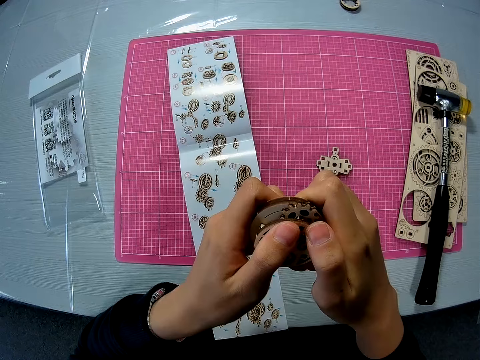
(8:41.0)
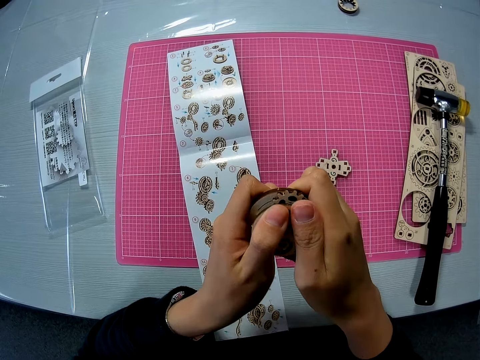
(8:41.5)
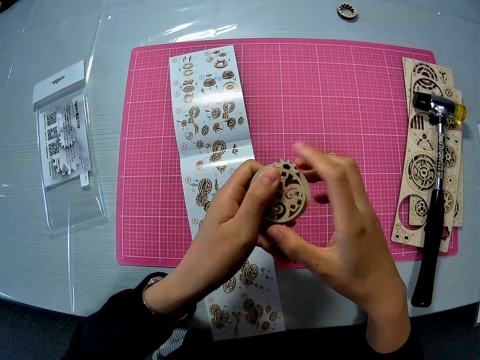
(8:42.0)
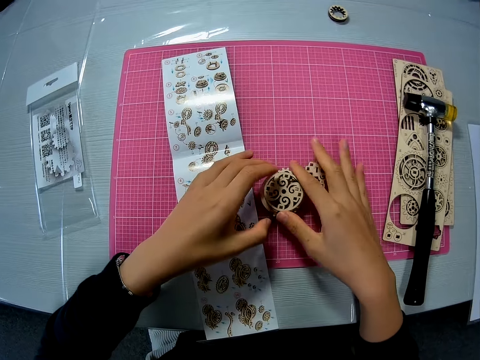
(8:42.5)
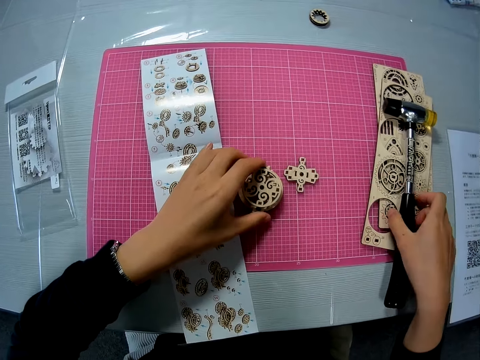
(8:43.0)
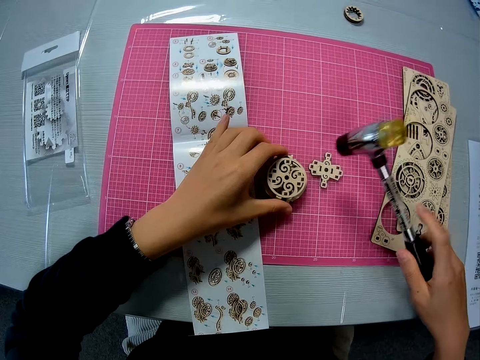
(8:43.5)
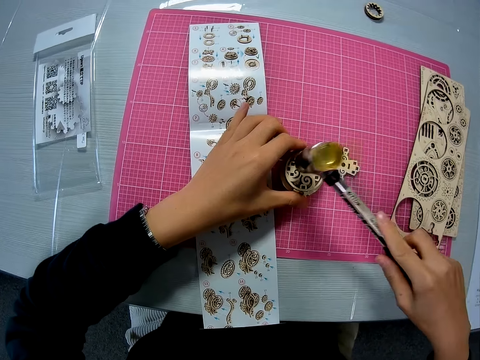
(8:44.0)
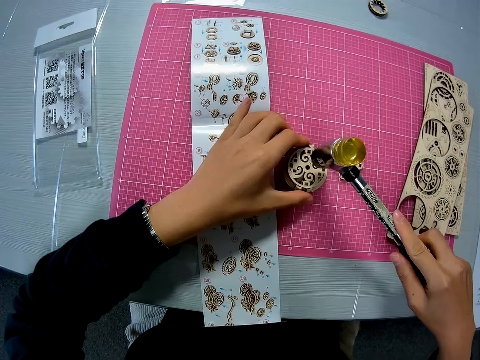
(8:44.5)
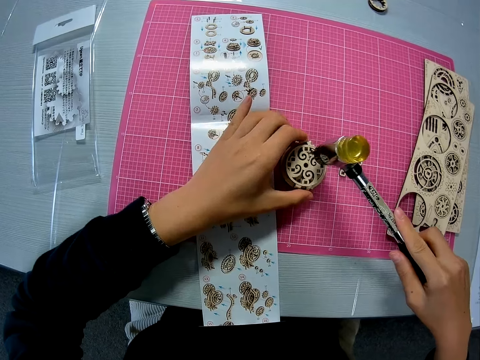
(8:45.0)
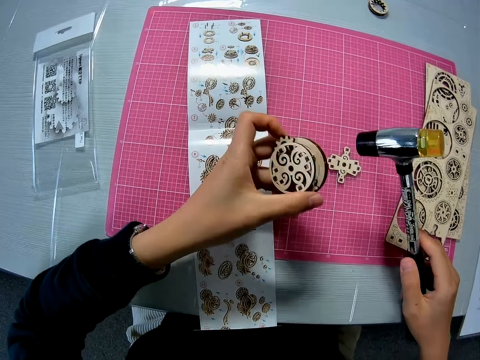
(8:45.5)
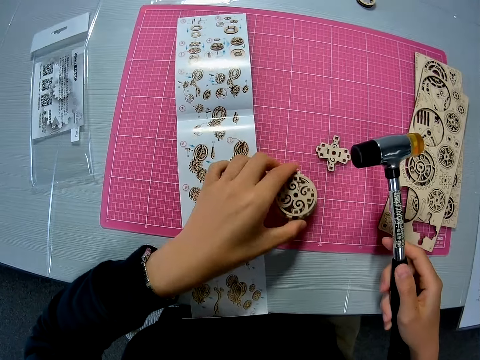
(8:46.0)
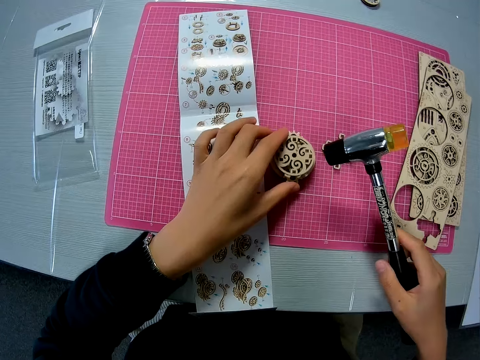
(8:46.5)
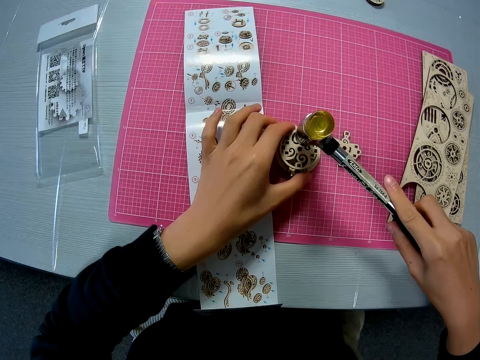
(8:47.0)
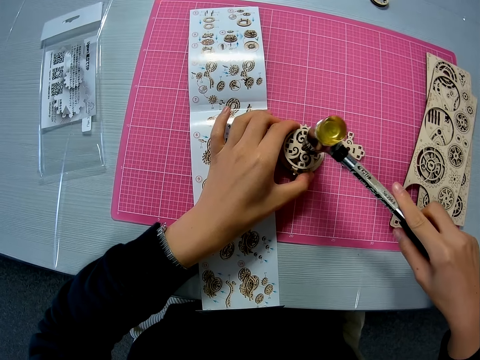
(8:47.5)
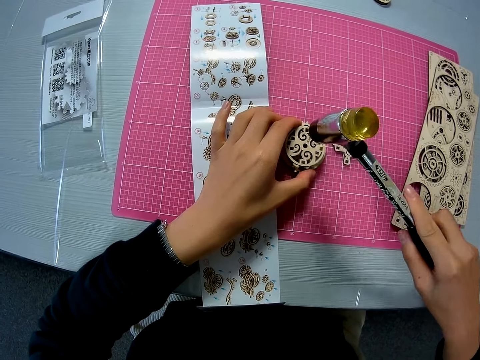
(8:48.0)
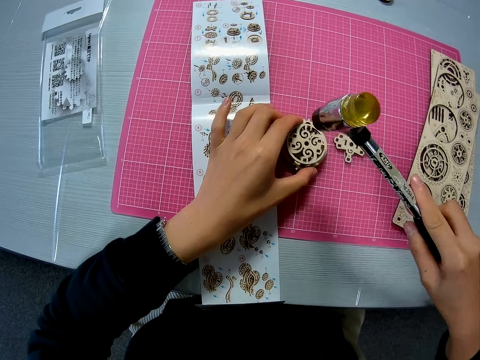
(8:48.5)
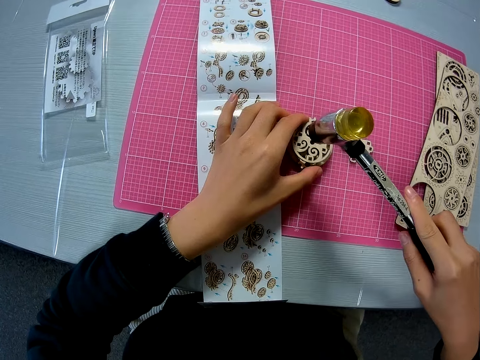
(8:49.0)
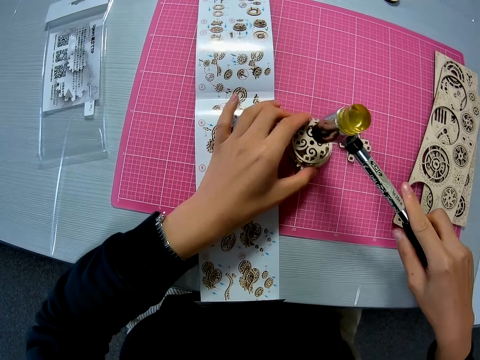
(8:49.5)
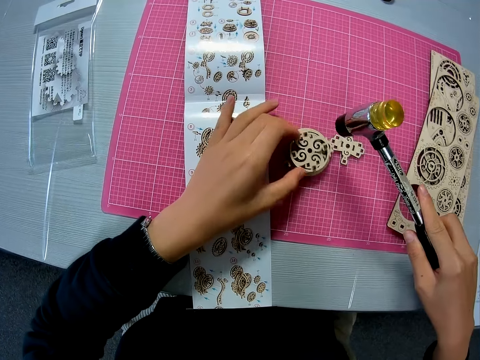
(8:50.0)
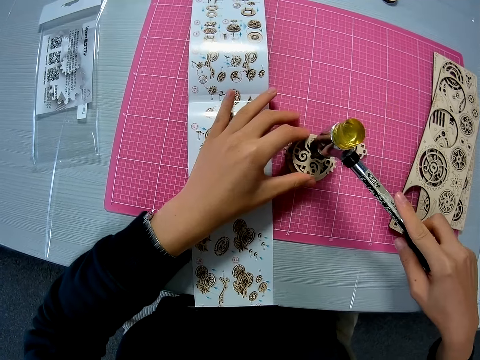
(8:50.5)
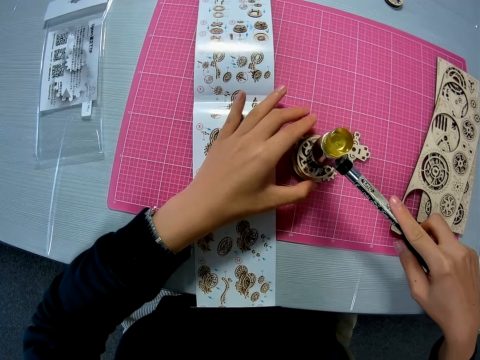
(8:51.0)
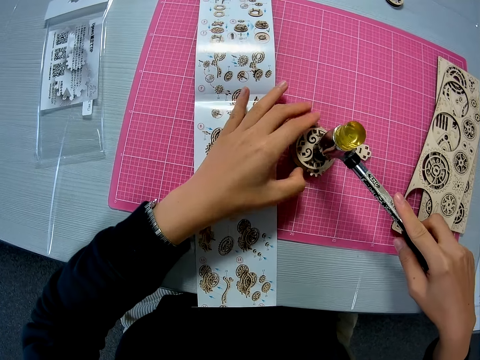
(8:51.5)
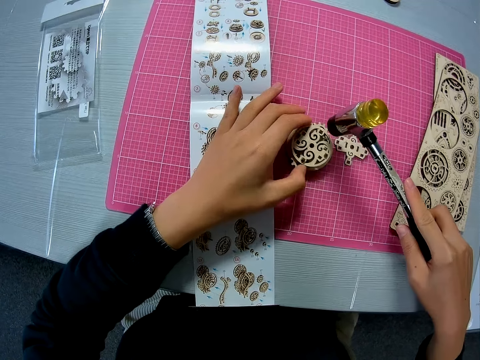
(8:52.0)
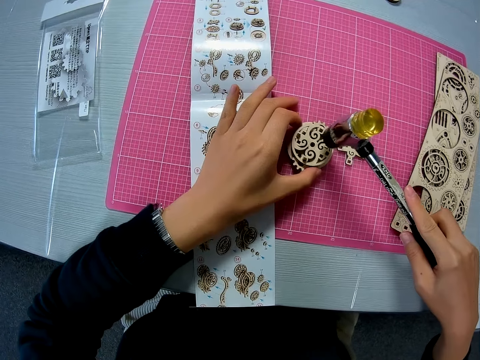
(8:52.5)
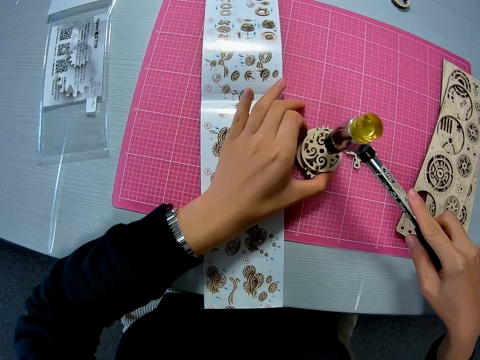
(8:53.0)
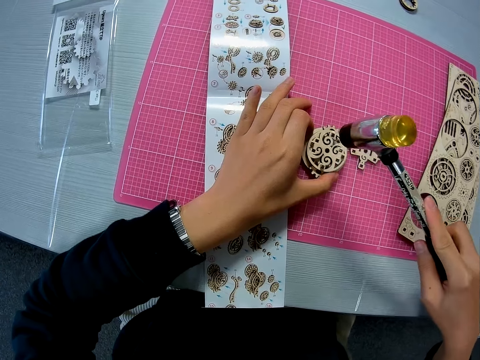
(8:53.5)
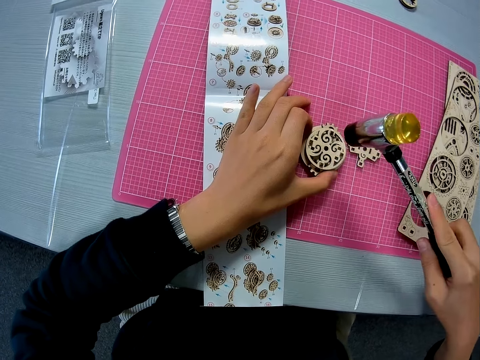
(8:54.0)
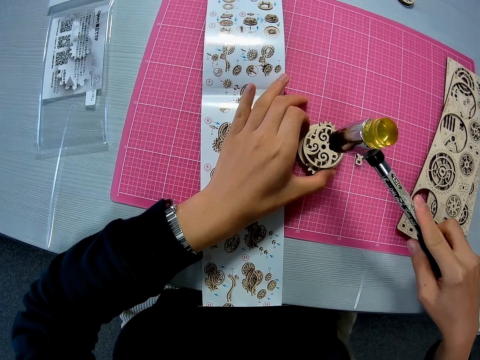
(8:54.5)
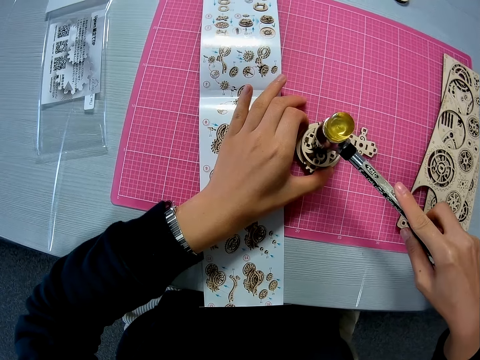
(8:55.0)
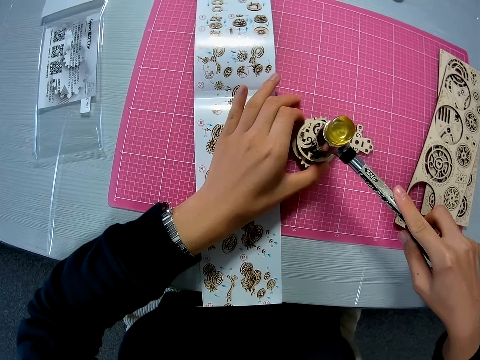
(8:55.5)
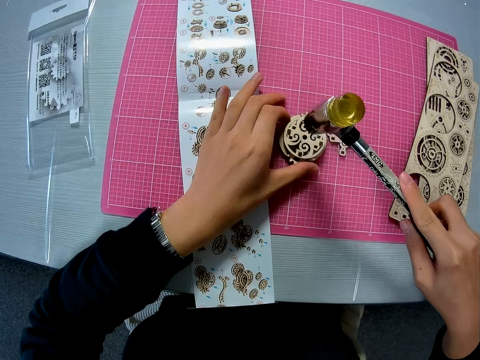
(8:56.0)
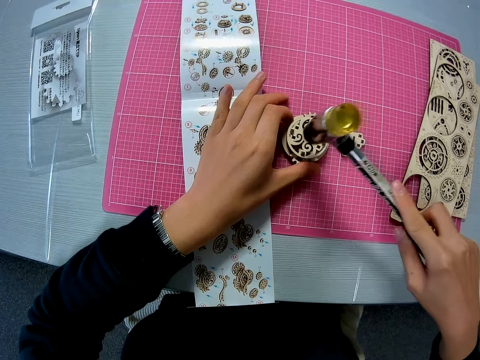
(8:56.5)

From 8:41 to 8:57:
The camera wearer drops the mechanical model on the pink sheet. She picks up the hammer from the puzzle sheets on the pink sheet. She hits the mechanical model with the hammer. She raises the mechanical model and drops the mechanical model on the pink sheet. She resumes hitting the mechanical model with the hammer. She turns the mechanical model with her left hand. She resumes hitting the mechanical model with the hammer.

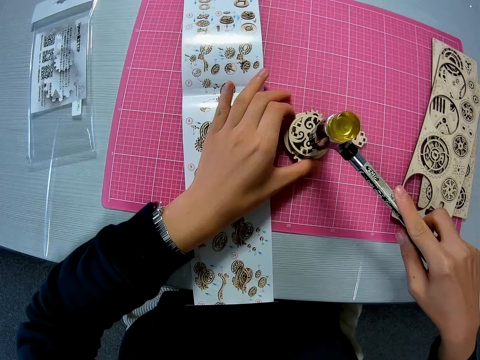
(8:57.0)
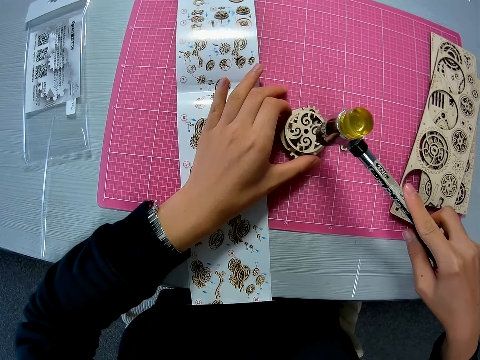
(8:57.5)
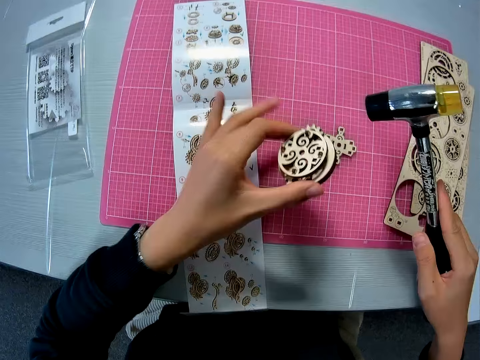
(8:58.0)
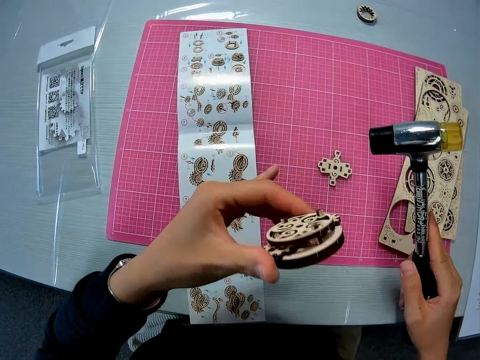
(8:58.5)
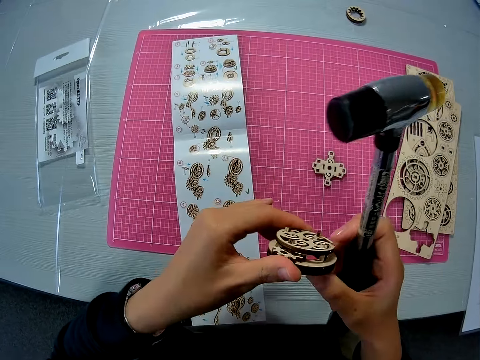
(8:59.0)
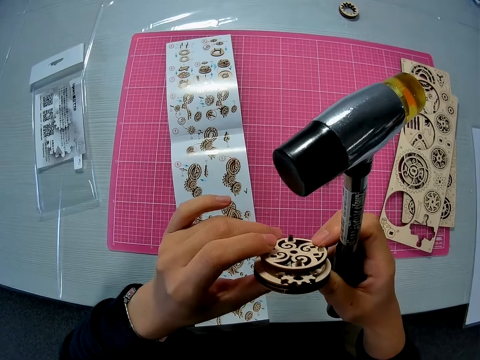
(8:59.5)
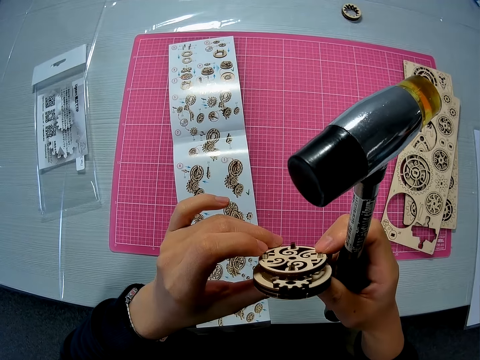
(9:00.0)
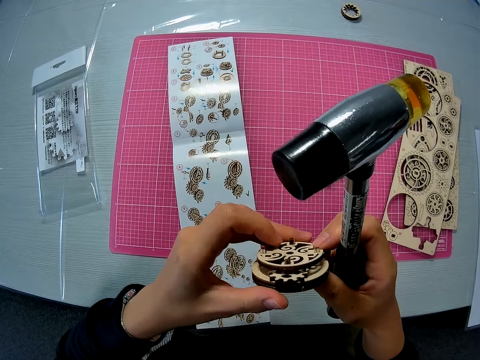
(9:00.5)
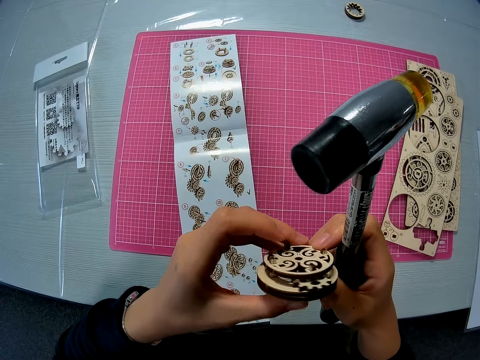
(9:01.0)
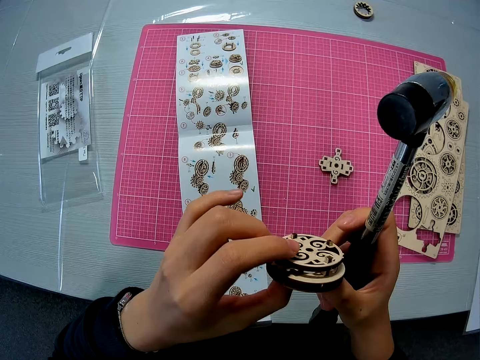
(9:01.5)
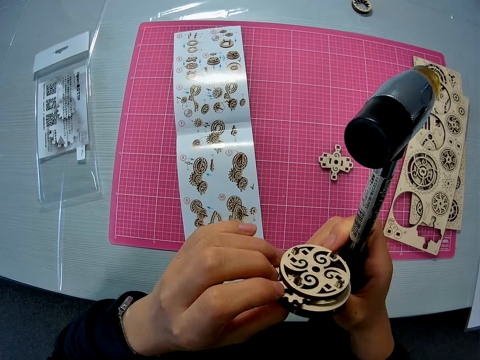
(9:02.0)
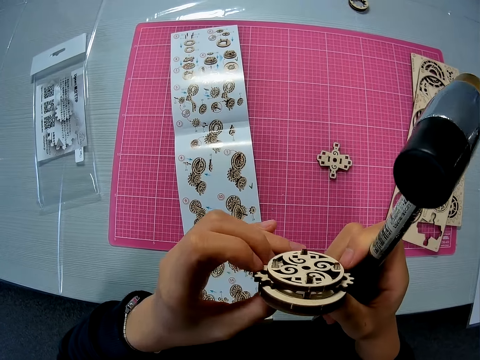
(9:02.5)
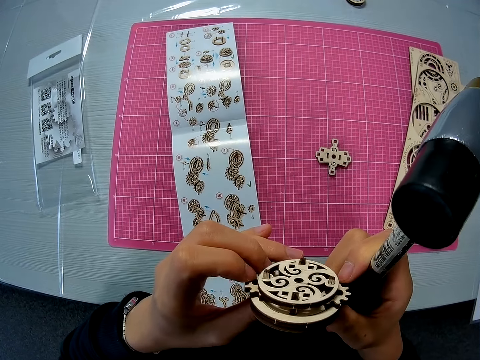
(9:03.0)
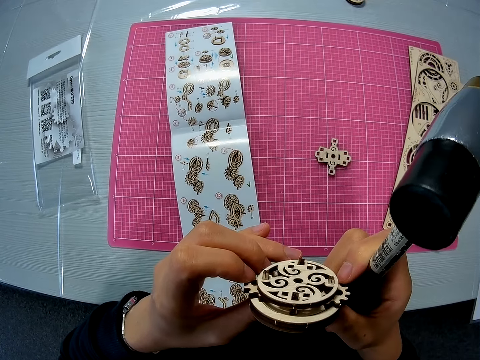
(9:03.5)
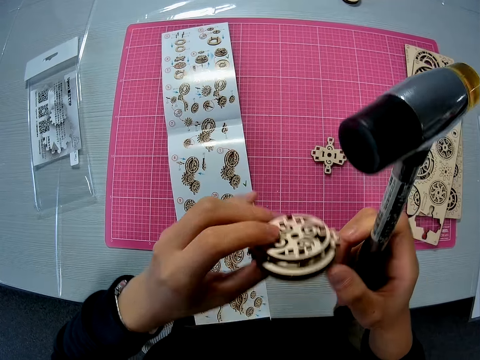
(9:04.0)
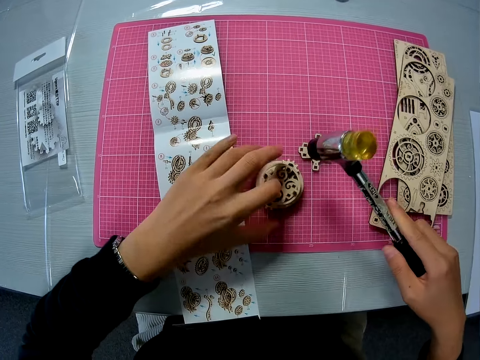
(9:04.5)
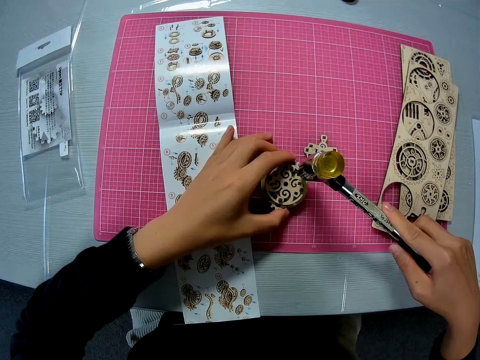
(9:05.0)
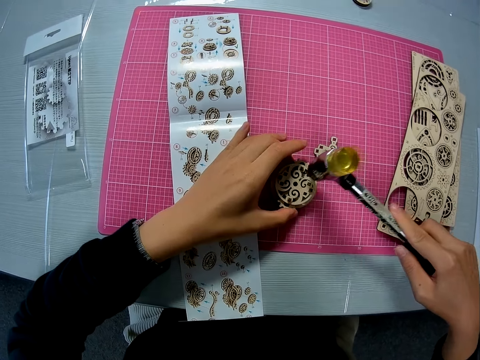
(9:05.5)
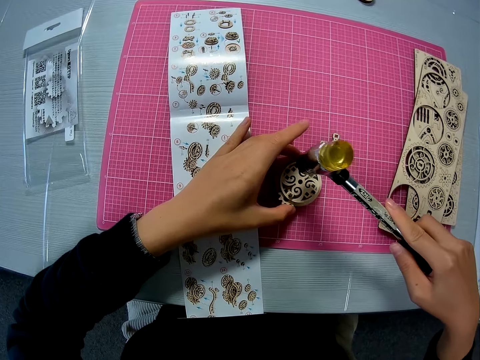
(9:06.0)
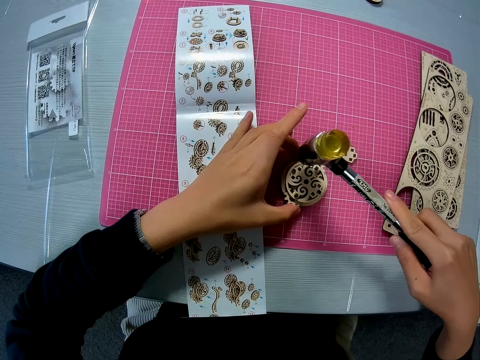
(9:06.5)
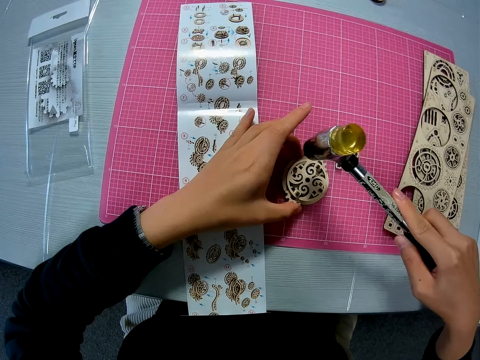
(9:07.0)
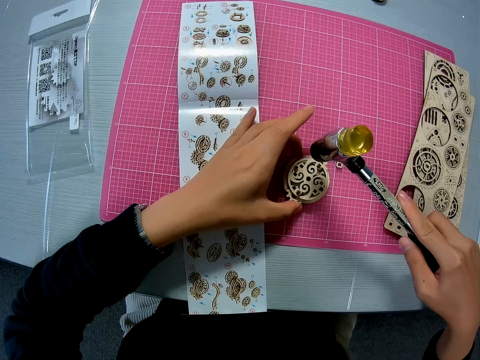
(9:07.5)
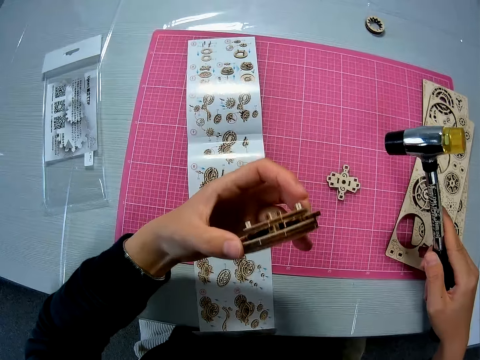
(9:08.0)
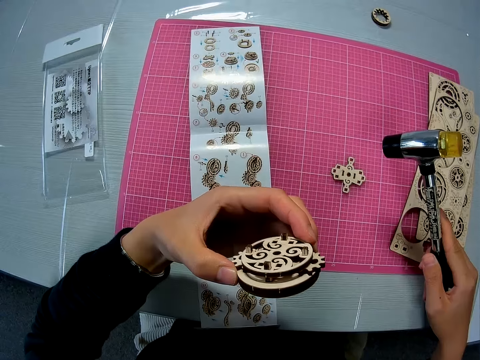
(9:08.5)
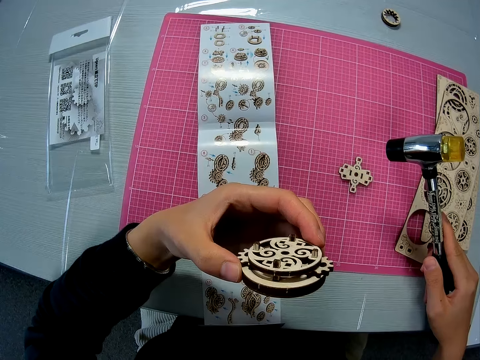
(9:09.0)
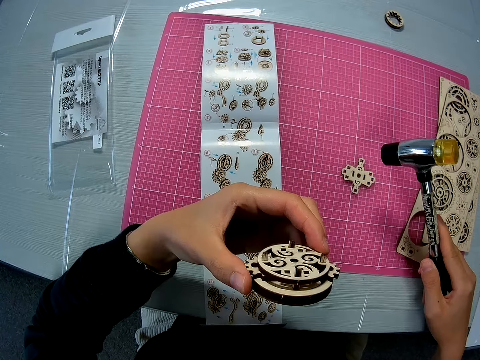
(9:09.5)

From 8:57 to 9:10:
The camera wearer raises the mechanical model or laser cut. They examine the mechanical model with both hands. They rotate the laser cut. They drop the mechanical model on the pink sheet. They resume hitting the mechanical model with the hammer. They raise the mechanical model. They look at the laser cut.
